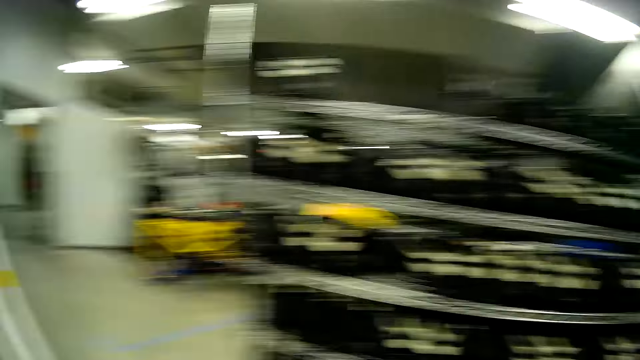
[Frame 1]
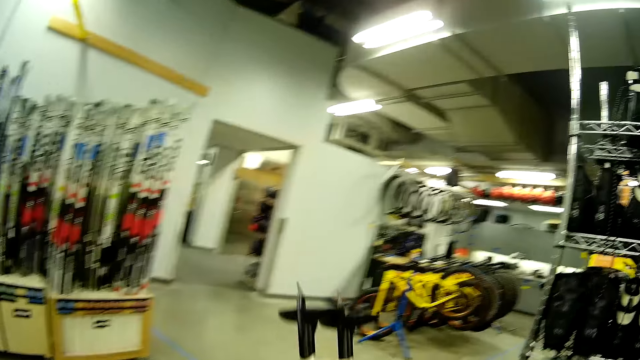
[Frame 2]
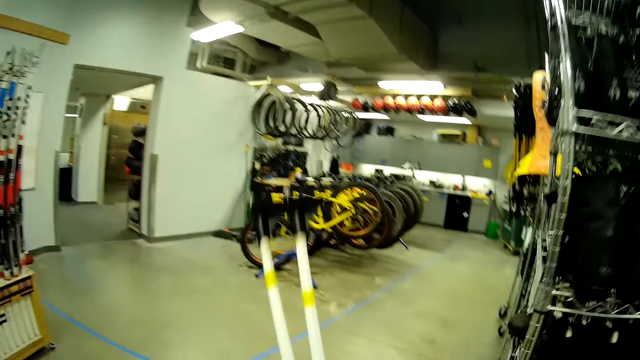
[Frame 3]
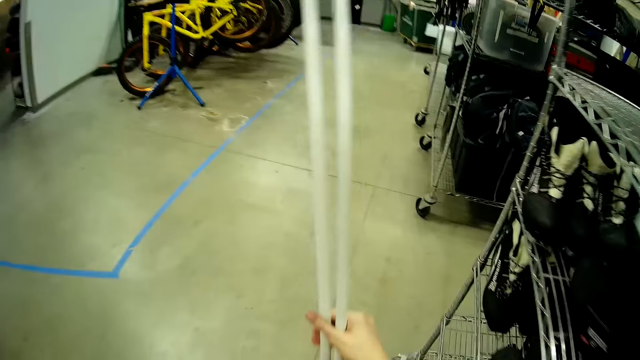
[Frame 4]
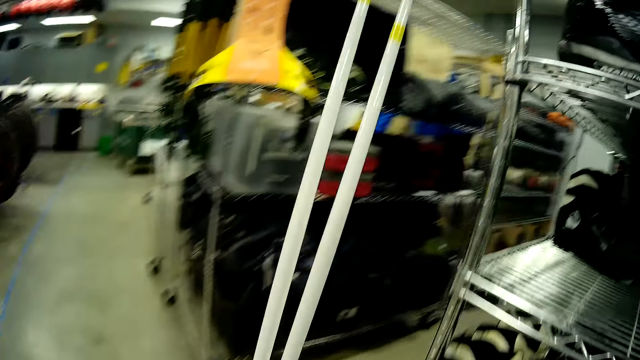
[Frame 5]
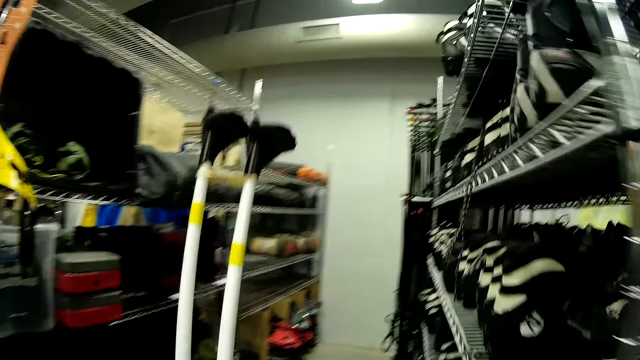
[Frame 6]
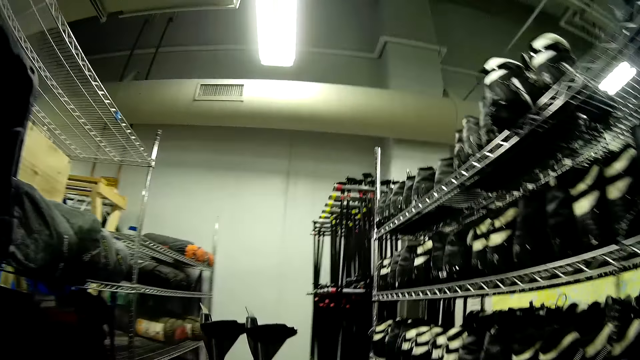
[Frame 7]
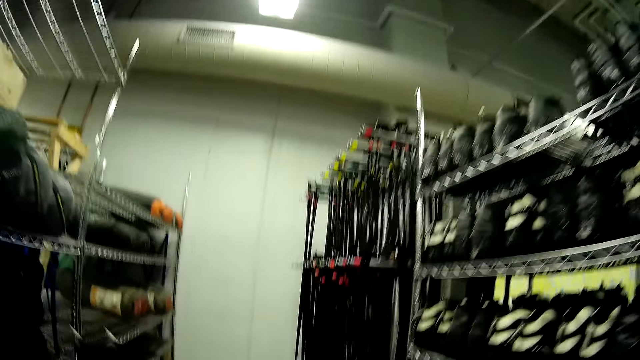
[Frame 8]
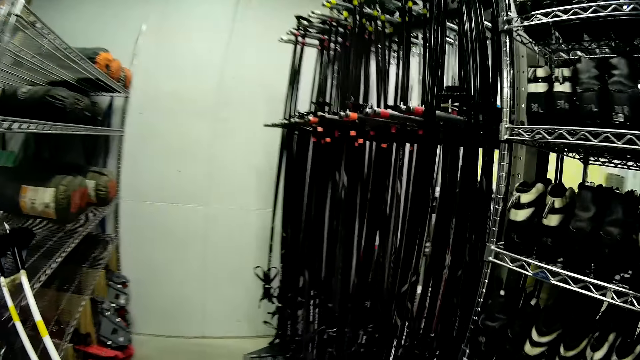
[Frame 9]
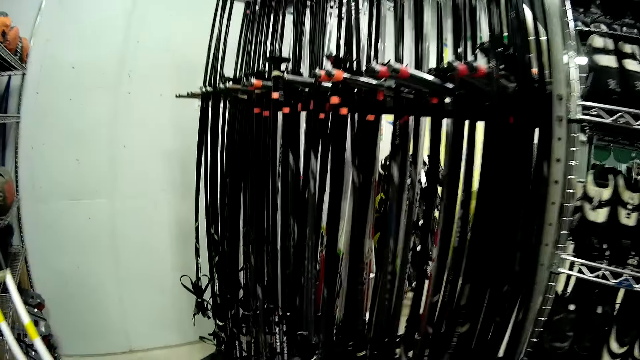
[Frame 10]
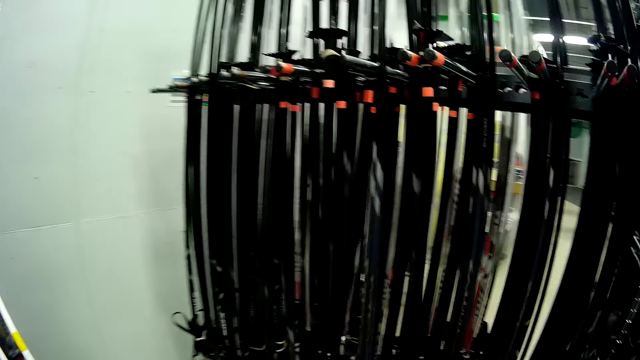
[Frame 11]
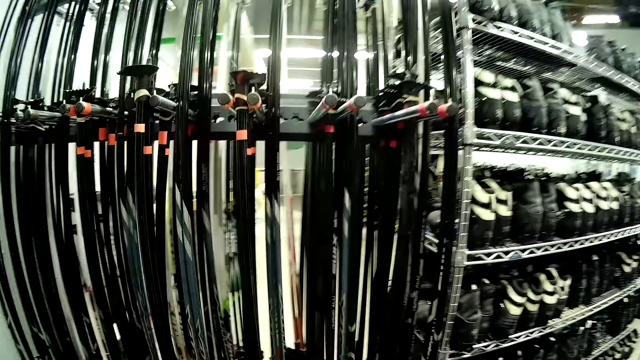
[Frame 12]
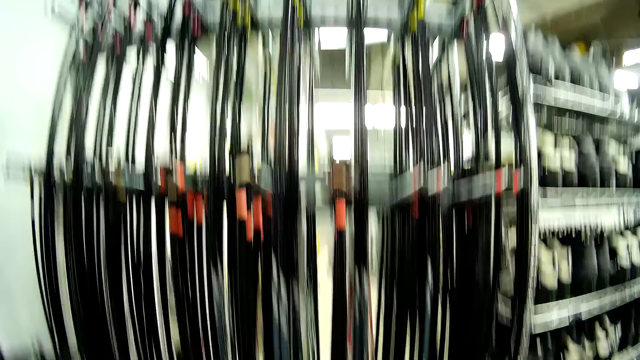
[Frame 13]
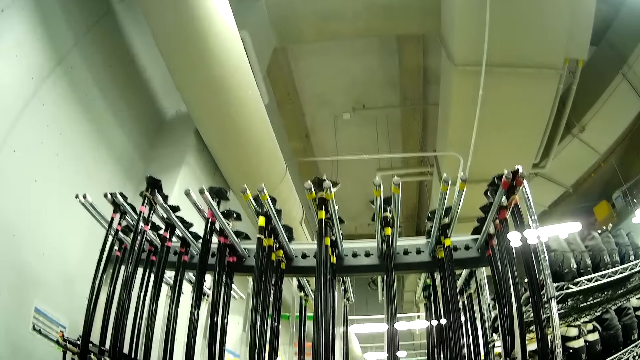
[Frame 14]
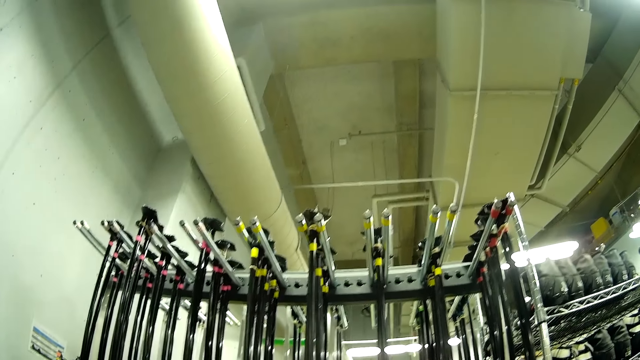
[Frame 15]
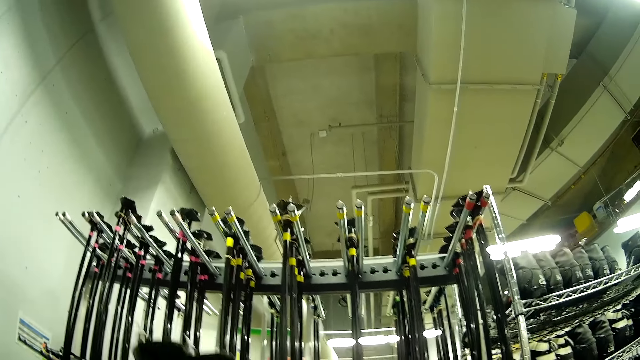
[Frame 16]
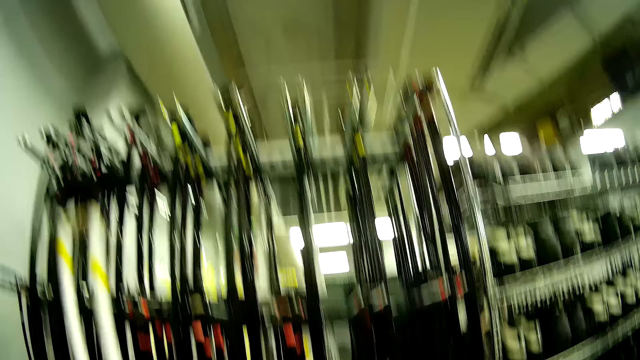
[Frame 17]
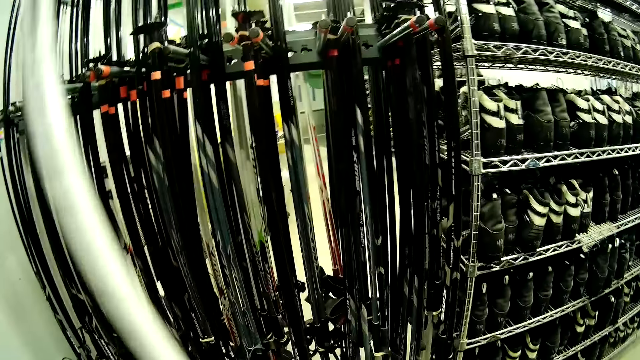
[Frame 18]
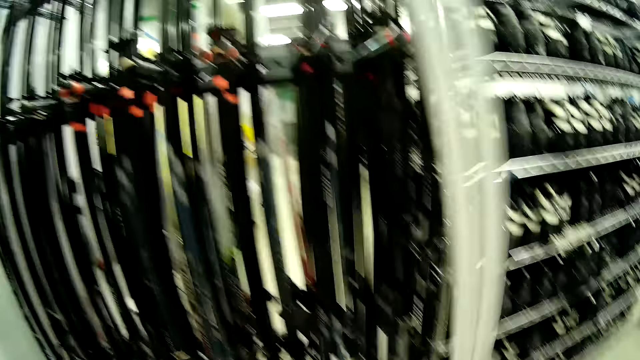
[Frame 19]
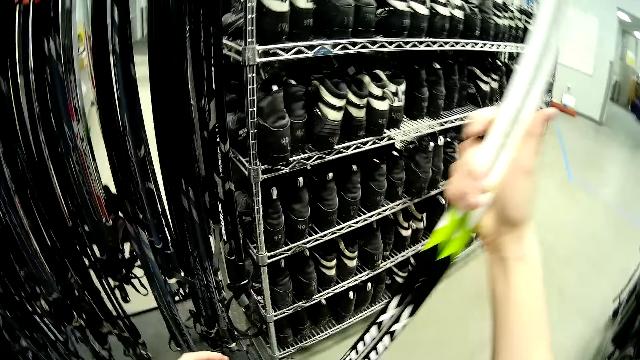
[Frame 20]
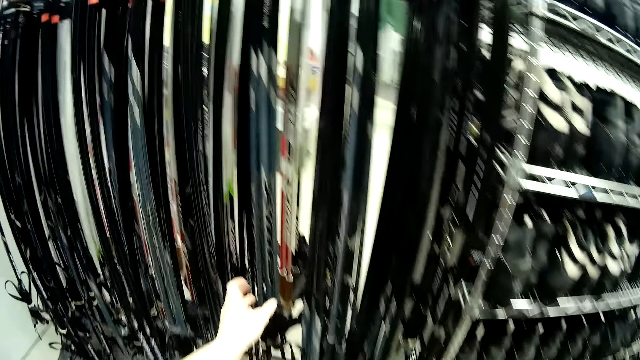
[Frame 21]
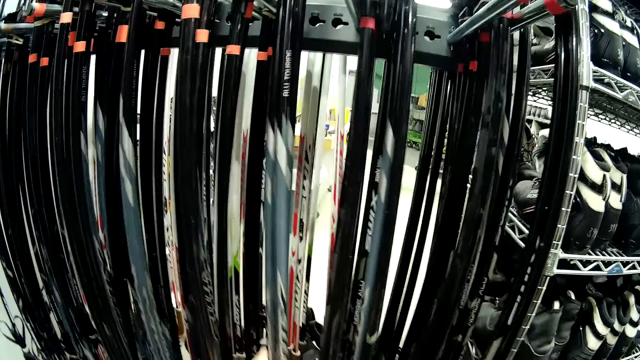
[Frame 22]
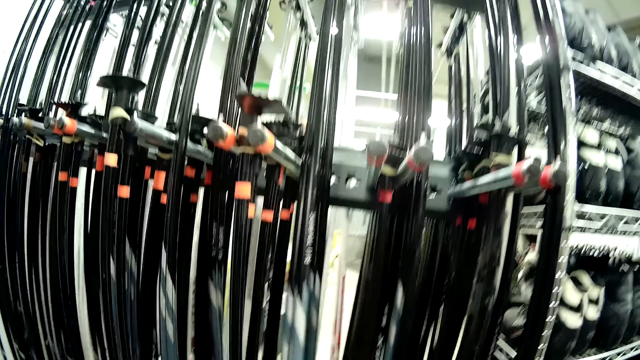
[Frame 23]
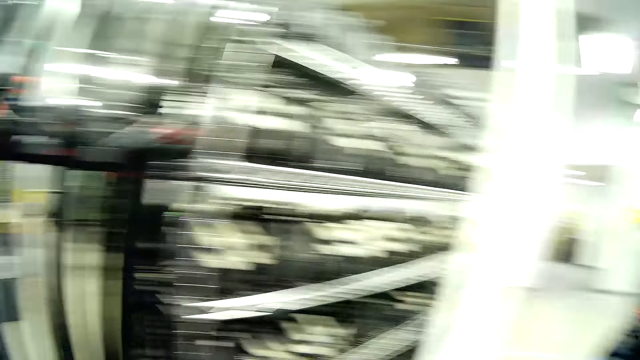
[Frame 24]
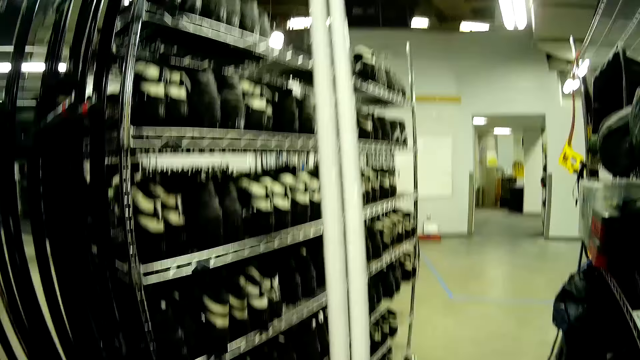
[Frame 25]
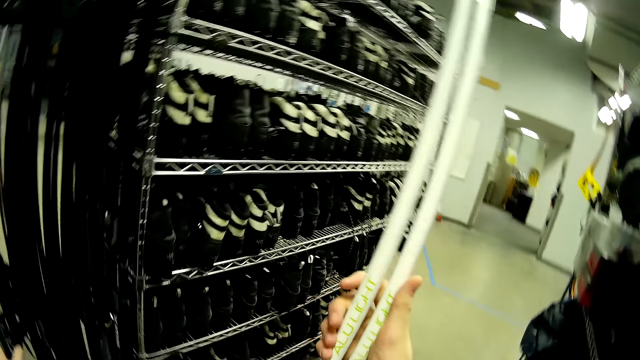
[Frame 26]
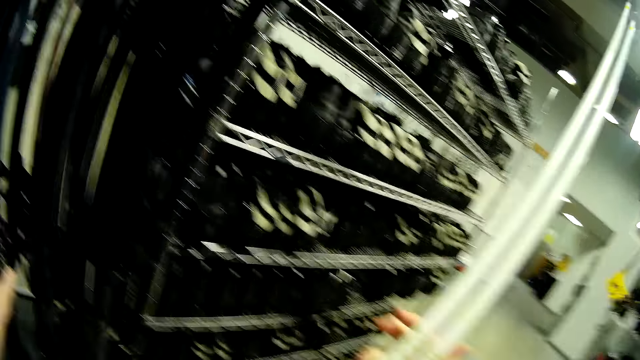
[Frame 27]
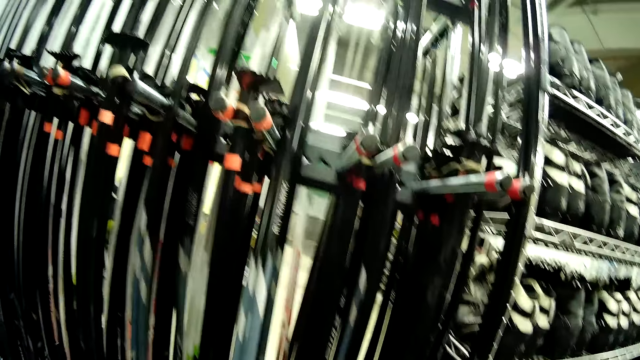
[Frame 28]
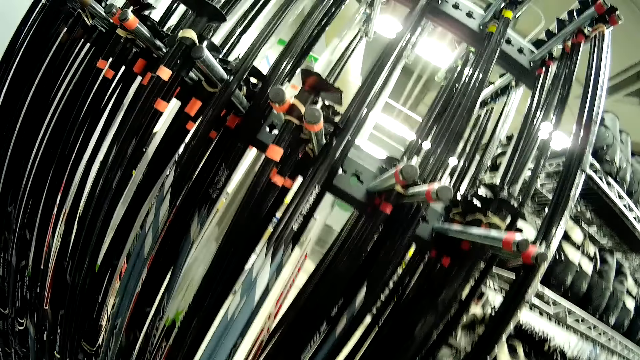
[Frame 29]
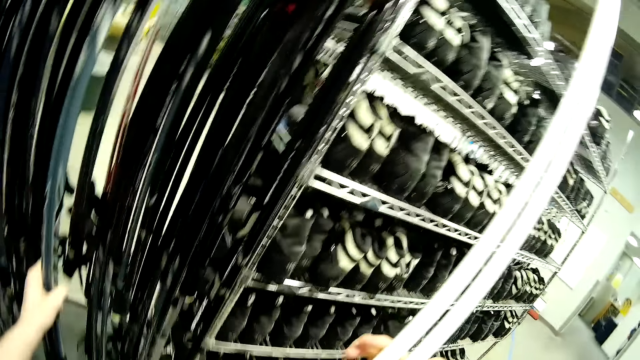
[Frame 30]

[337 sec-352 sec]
The camera wearer lifts the skiing poles. He holds the skiing poles on the rack with his hand. He touches the ski poles on the rack. He looks around the workshop.

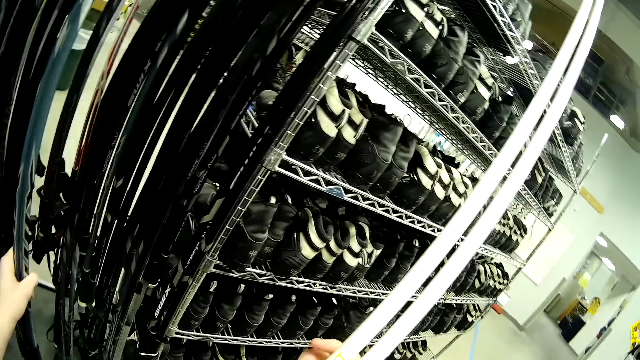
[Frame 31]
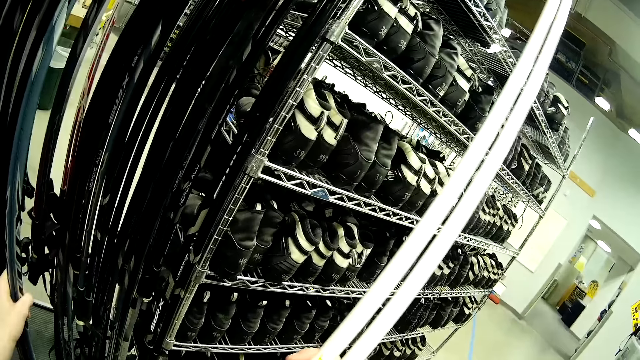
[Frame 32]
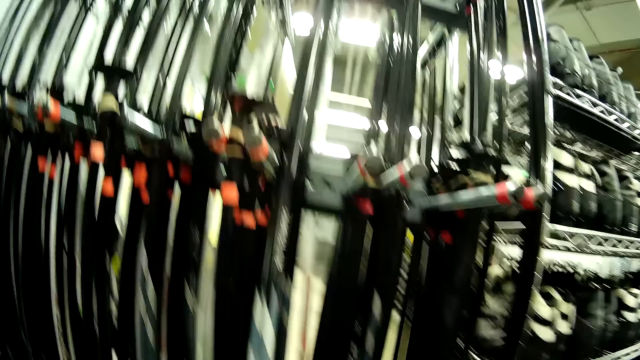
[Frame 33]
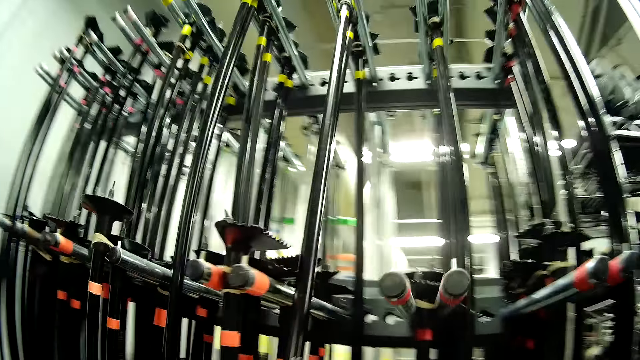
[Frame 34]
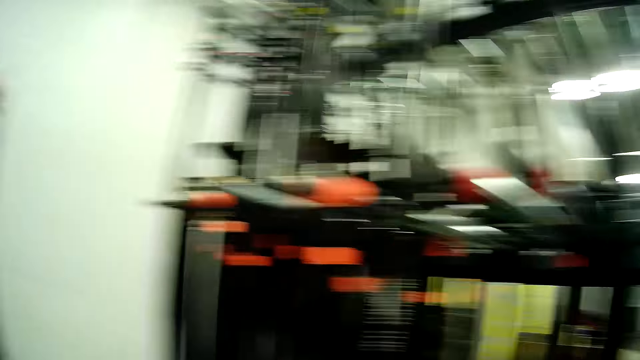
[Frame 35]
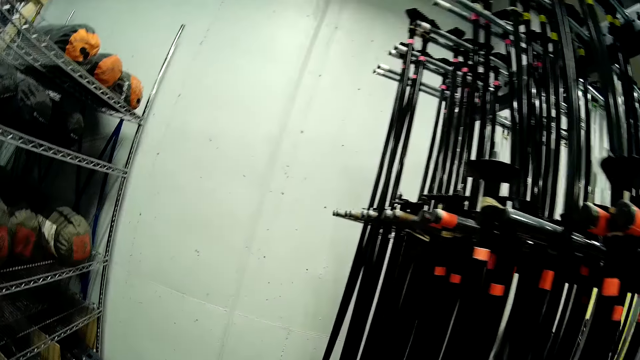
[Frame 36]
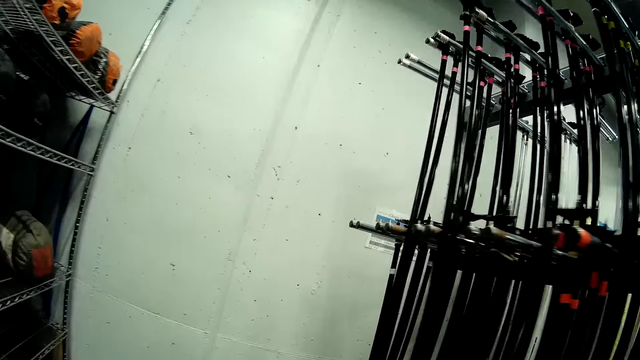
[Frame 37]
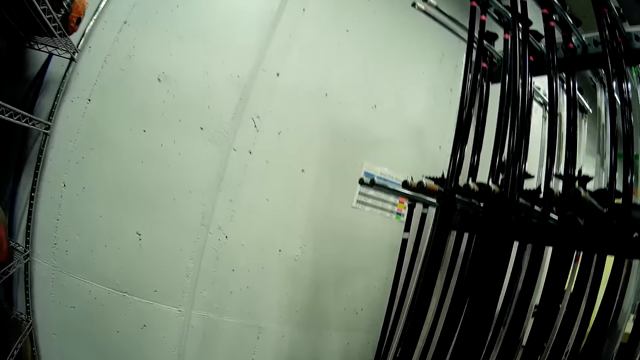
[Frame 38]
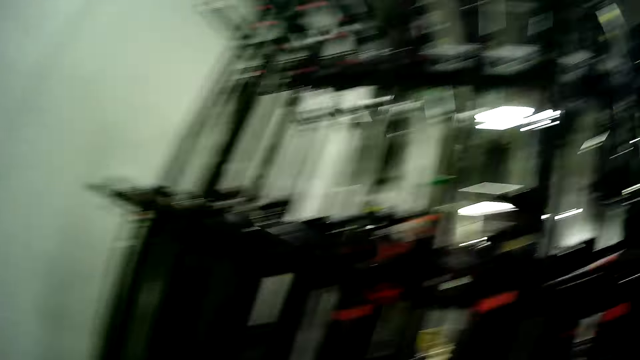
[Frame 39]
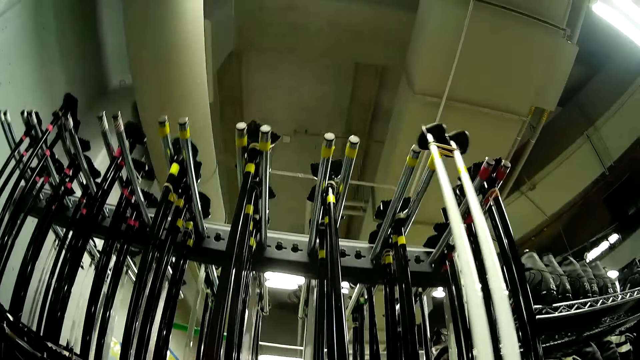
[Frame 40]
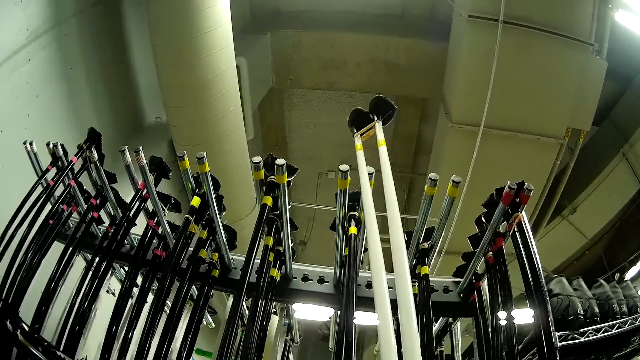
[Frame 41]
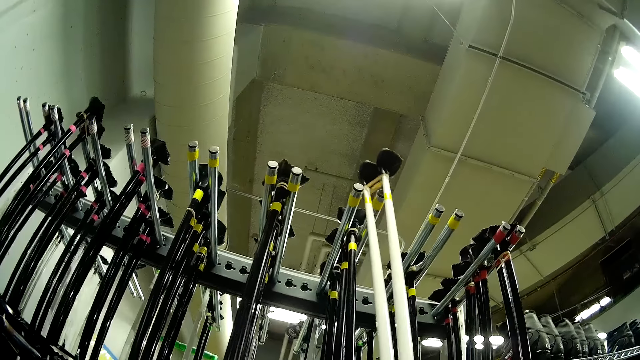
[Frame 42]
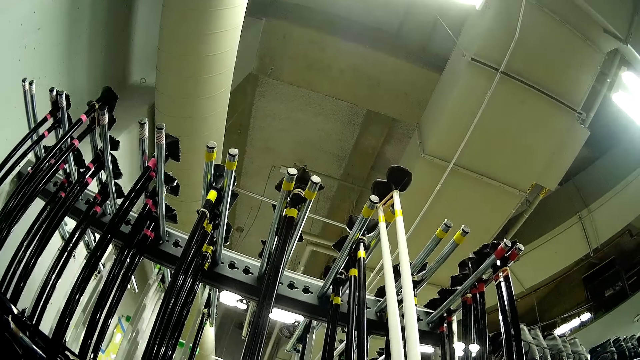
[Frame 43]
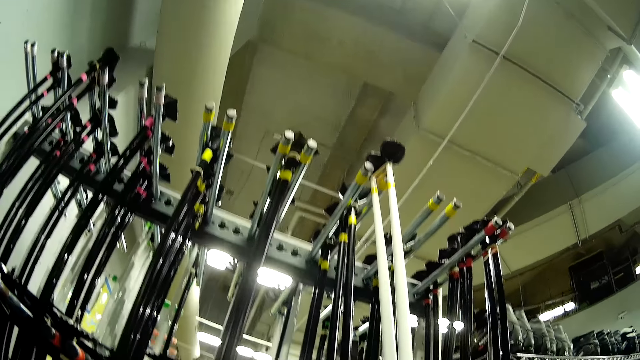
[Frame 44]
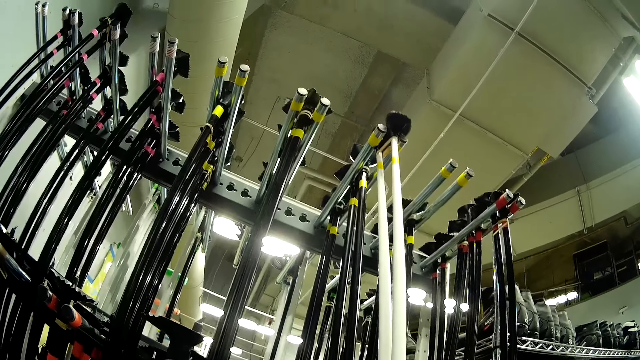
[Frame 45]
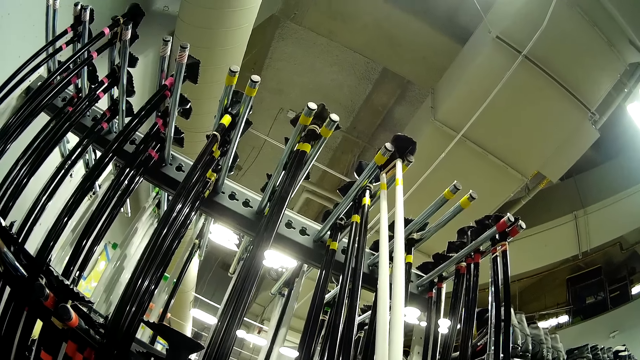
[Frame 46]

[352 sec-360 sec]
The camera wearer puts the skiing poles on the rack. They lift up the ski poles against the rack.
